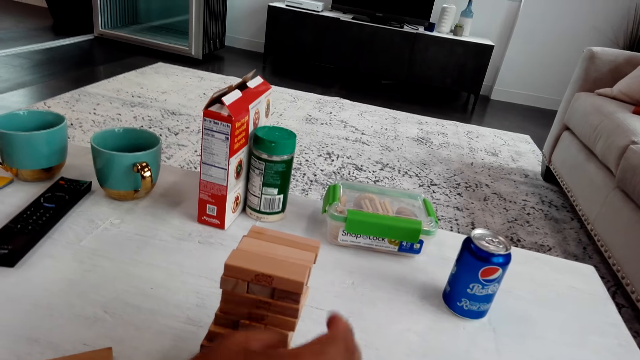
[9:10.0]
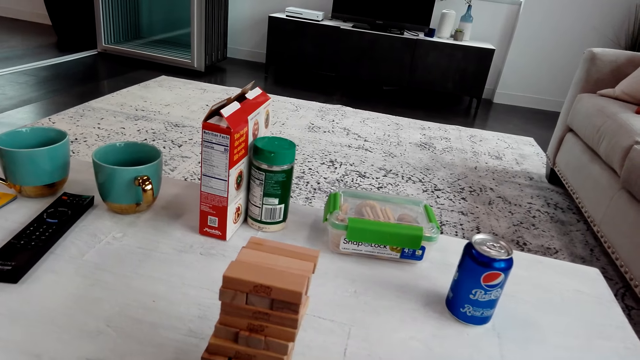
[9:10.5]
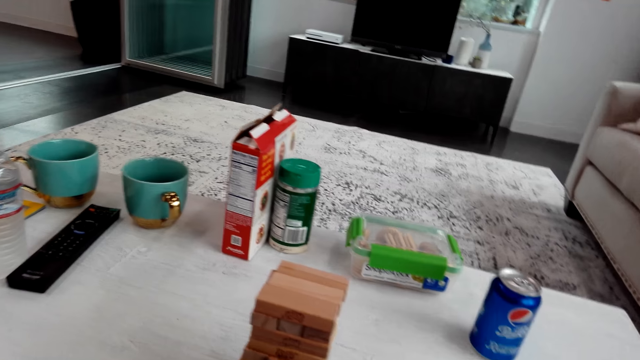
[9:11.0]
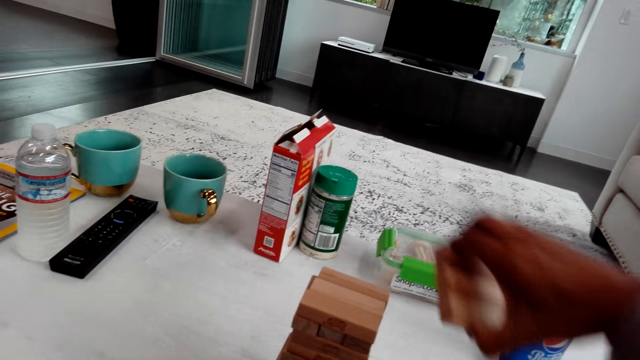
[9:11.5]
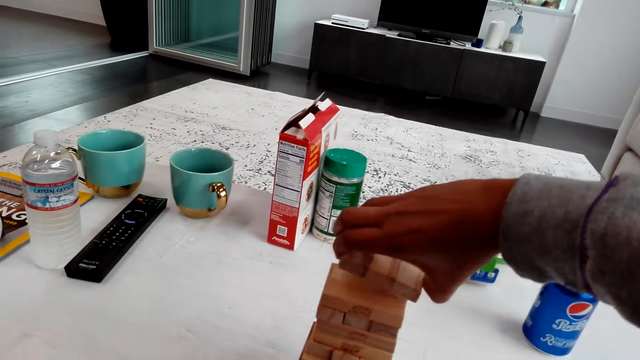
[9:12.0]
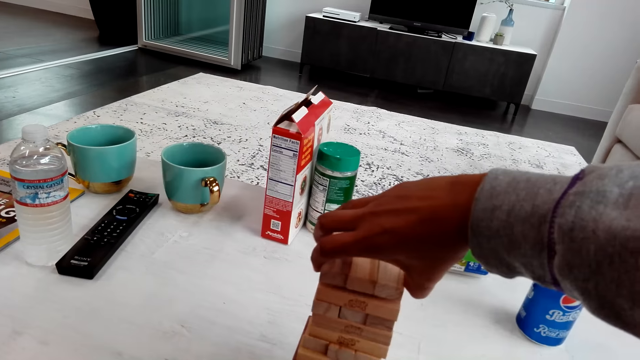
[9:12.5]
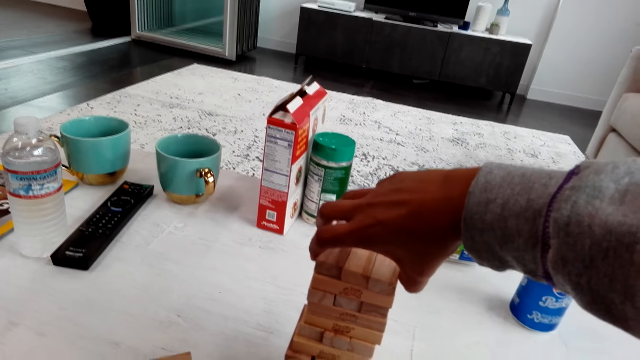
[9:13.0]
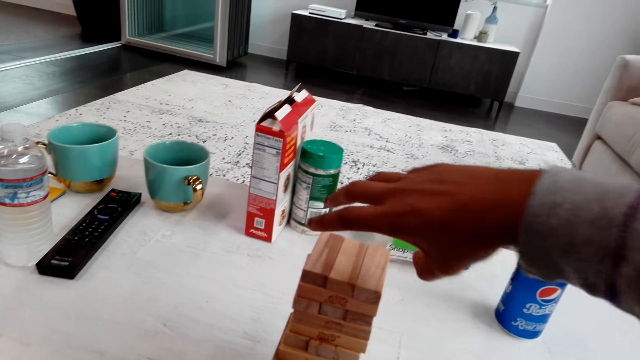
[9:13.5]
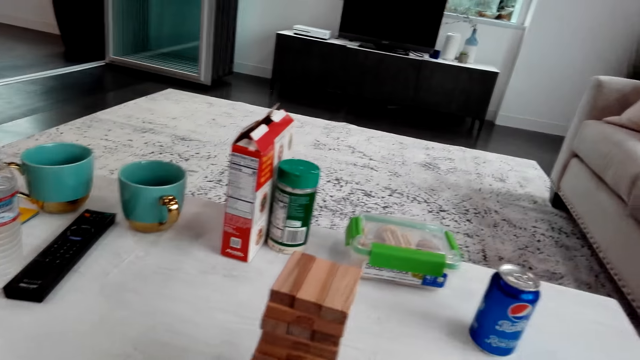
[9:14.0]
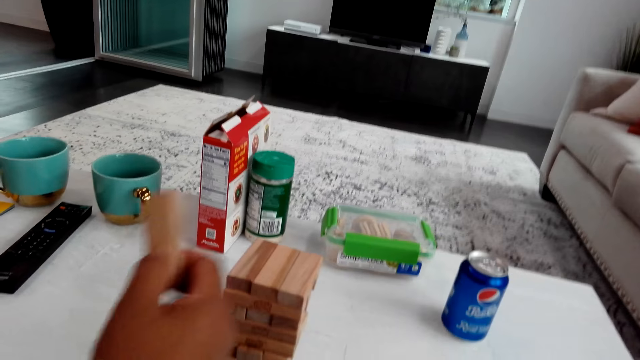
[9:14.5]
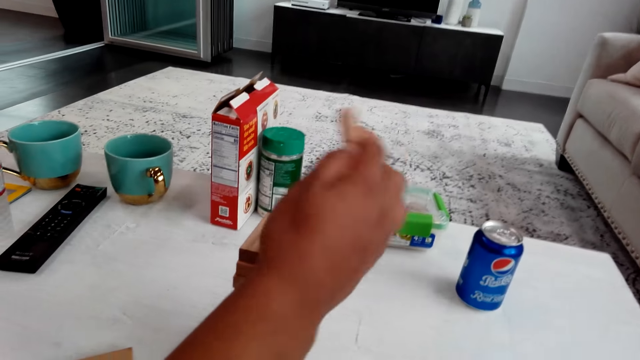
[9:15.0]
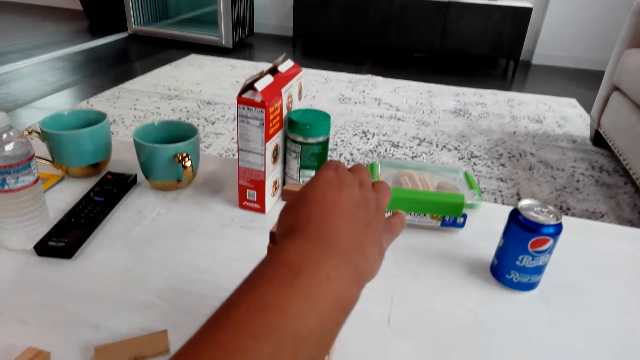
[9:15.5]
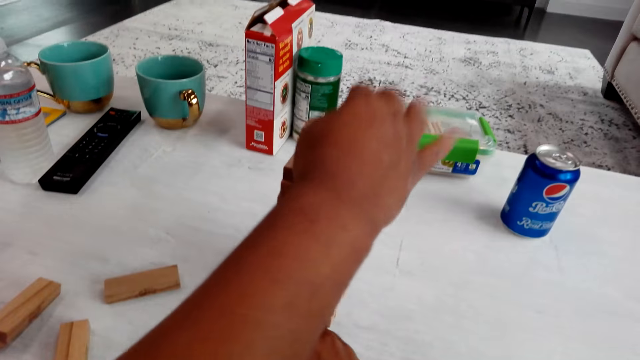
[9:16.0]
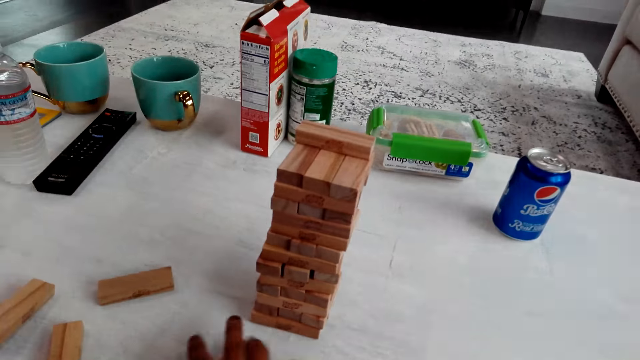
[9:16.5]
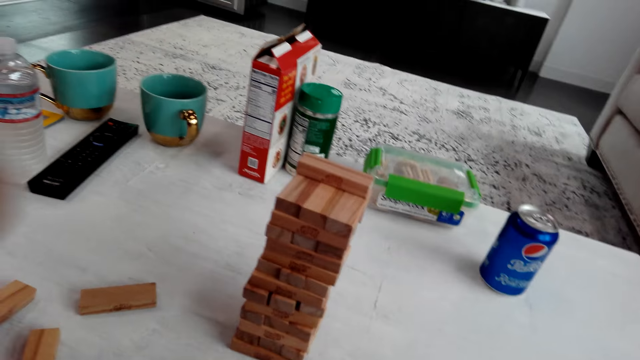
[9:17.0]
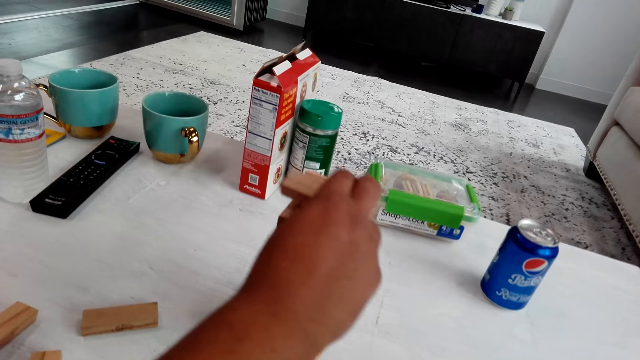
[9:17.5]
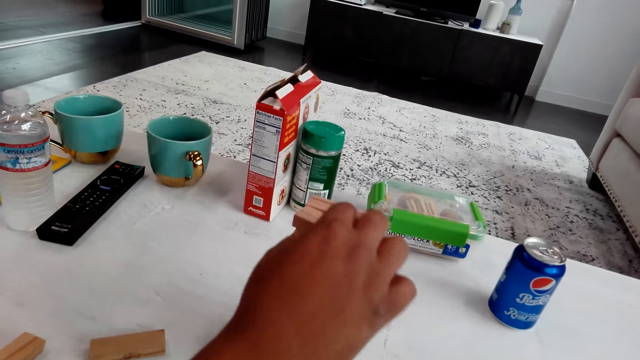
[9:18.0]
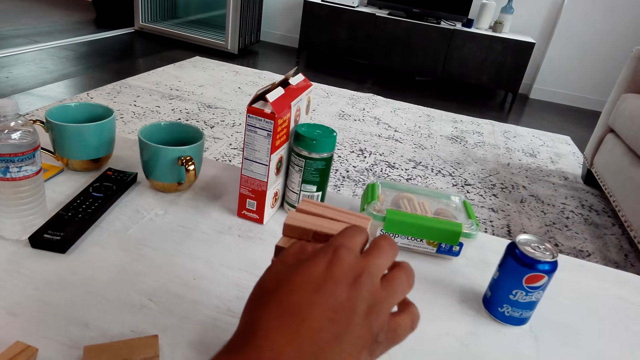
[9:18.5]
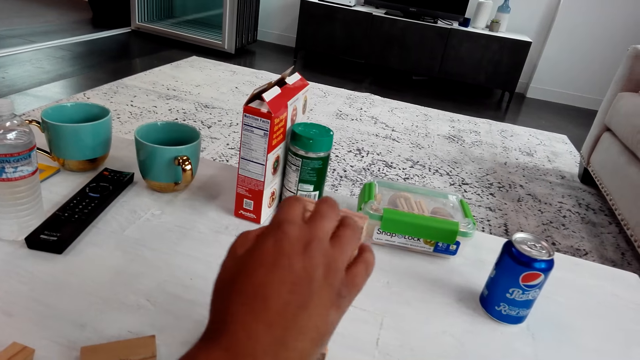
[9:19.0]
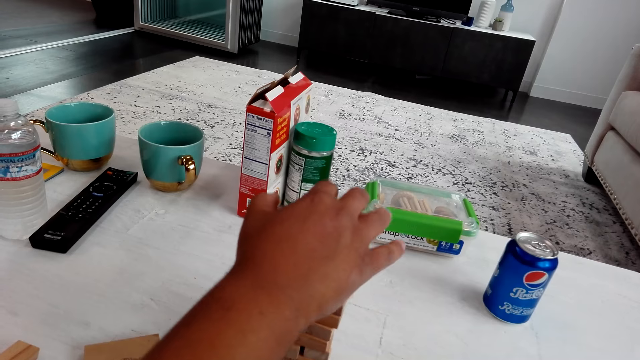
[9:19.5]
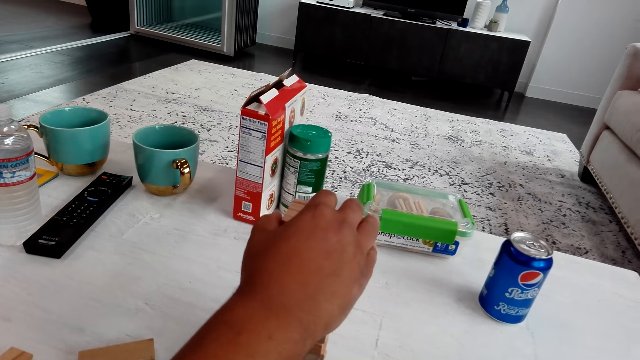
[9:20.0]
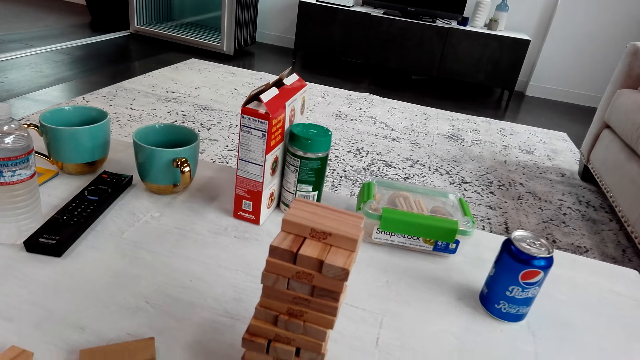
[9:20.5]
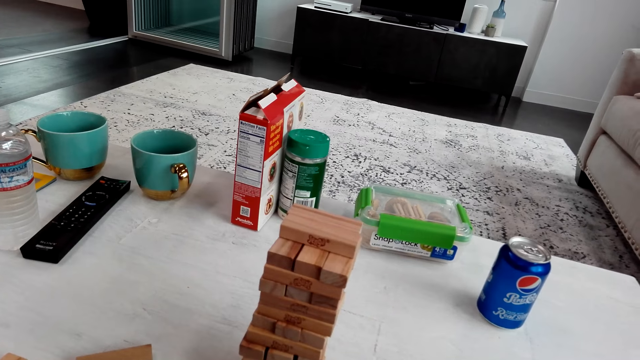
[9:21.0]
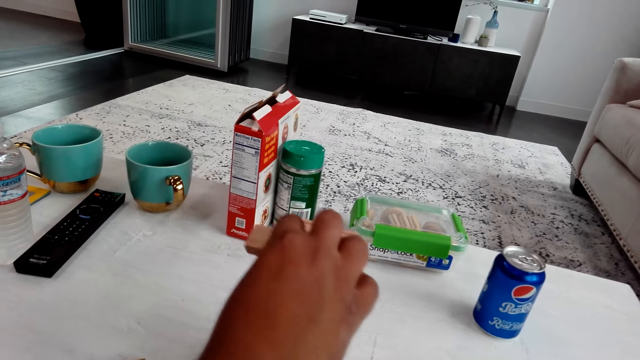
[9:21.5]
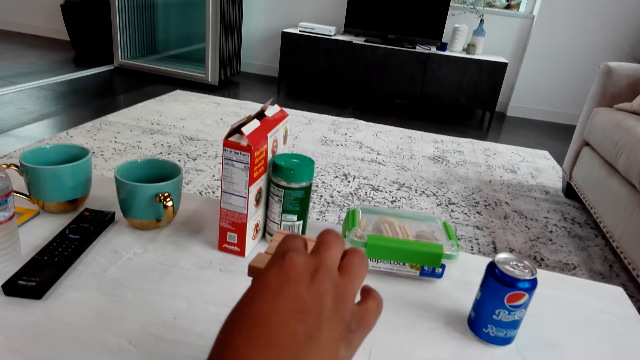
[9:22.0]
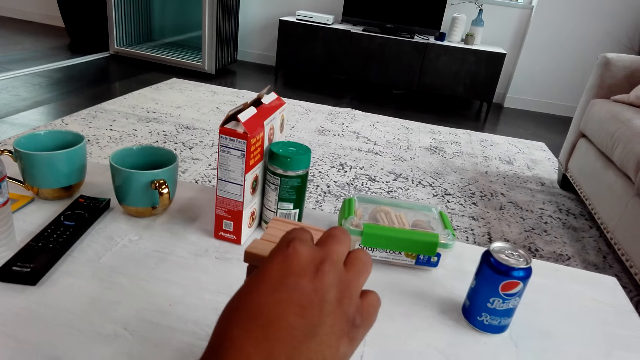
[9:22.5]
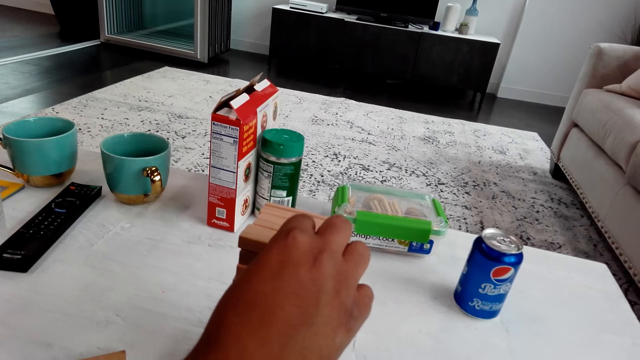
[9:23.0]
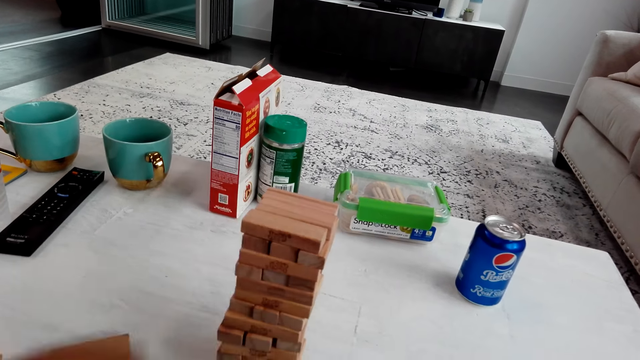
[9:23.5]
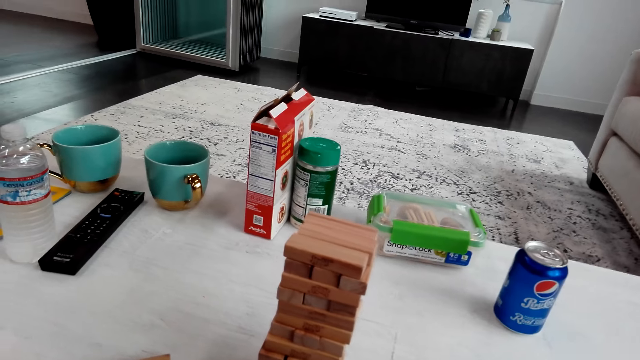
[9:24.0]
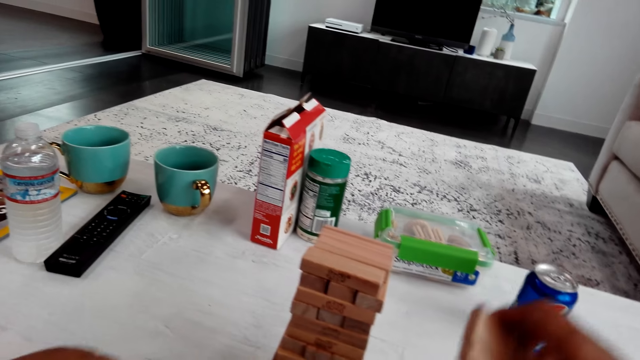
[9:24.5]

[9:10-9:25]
A man plays the trembling tower. The camera wearer plays the trembling tower. They put blocks on the top. The man puts a block on the top. The man puts a block on the top again. The man adjusts the blocks and puts a block on the top.

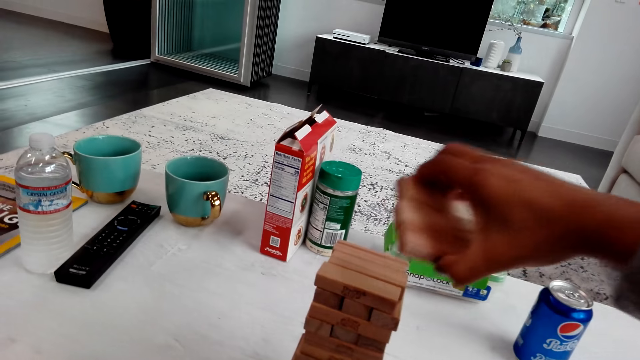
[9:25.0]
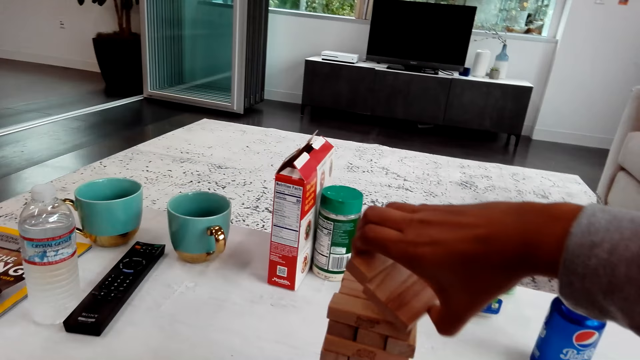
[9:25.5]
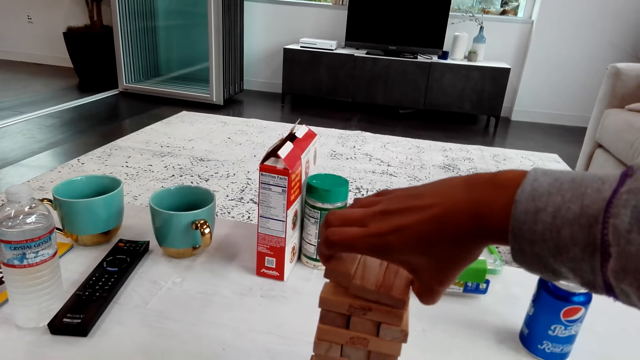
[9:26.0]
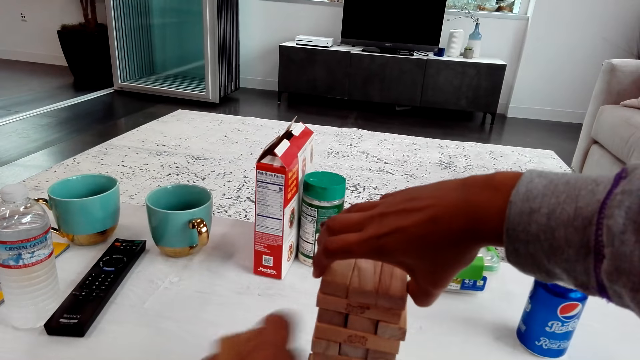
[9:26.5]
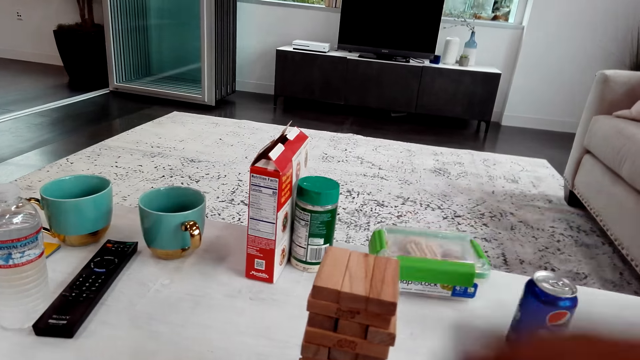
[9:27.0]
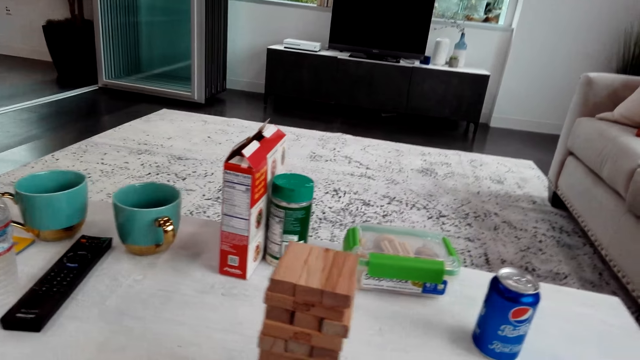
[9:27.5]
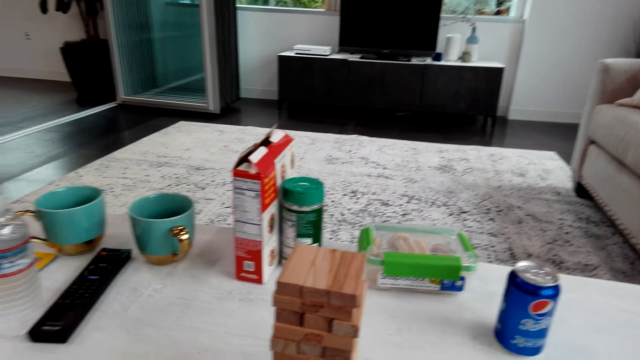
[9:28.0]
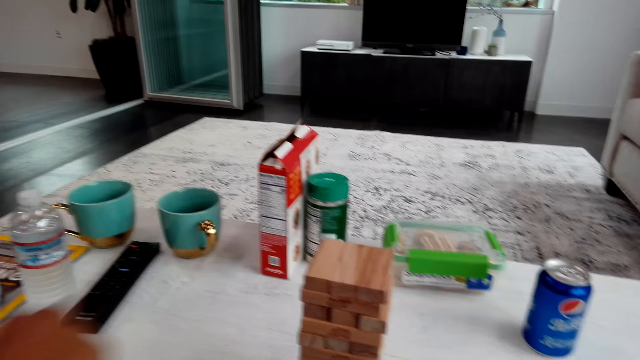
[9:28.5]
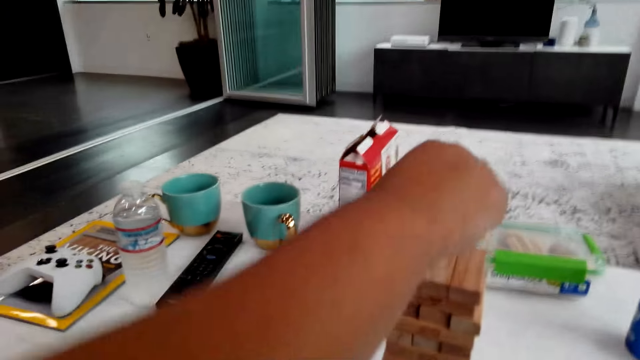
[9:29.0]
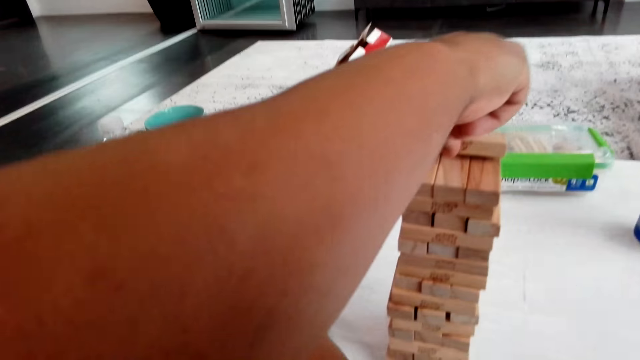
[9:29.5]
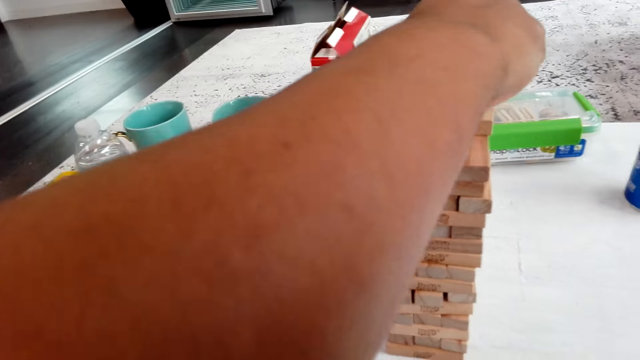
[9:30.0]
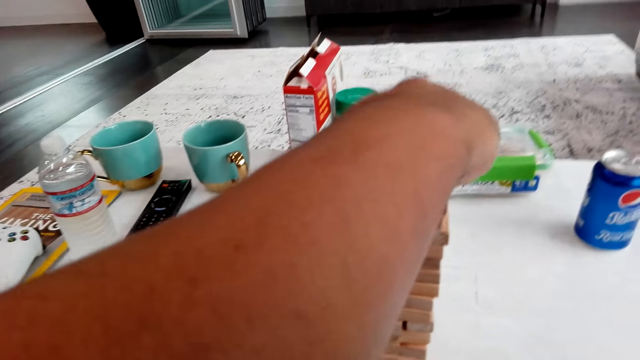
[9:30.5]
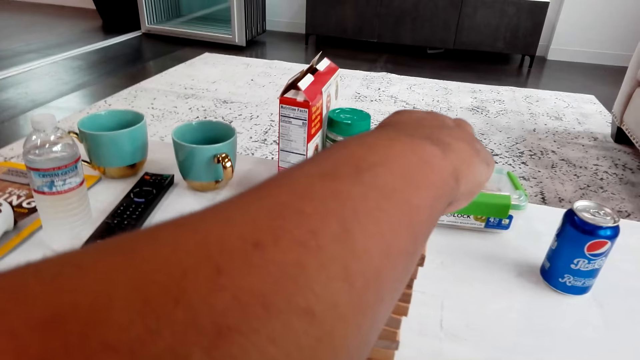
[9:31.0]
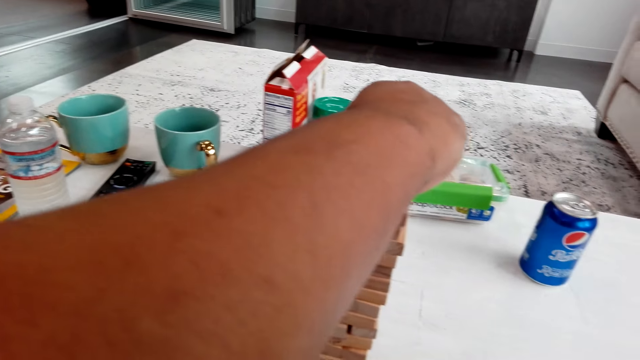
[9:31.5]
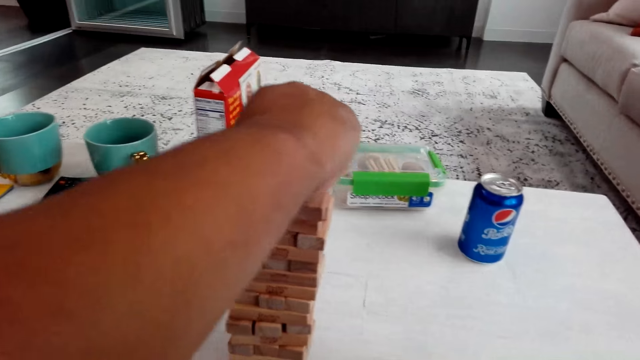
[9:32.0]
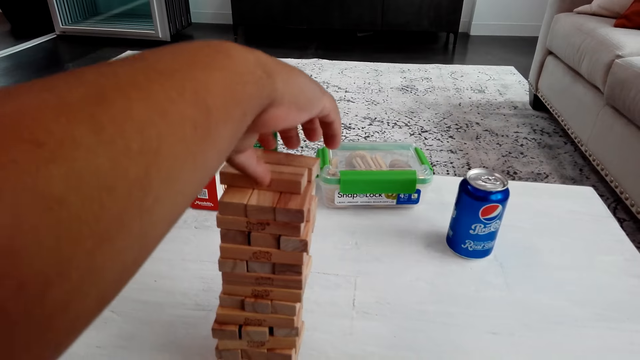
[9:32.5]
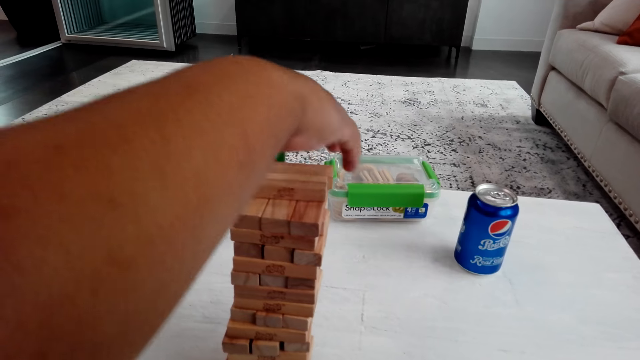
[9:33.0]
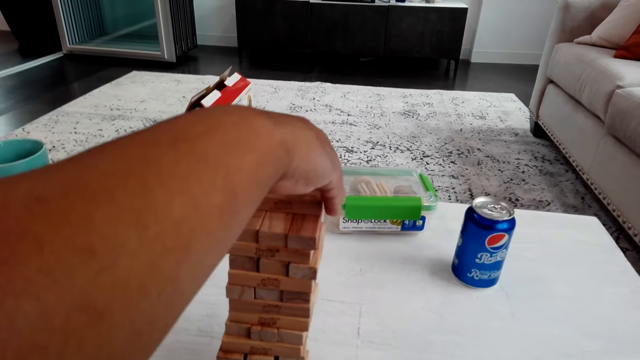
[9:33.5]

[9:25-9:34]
The camera wearer puts some blocks on the top. A person points at the blocks. The person puts a block on the top. The person puts a block on the top again.
